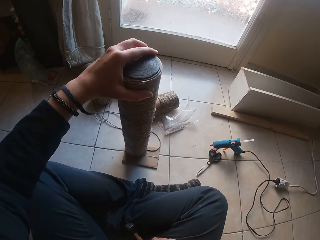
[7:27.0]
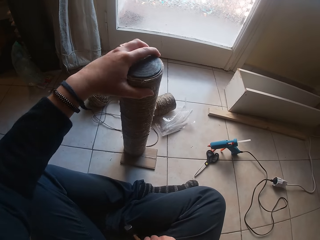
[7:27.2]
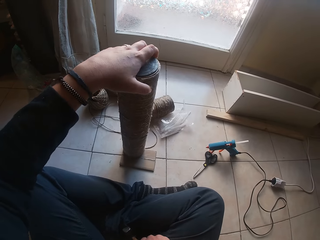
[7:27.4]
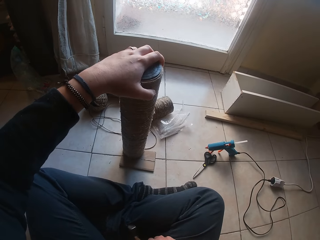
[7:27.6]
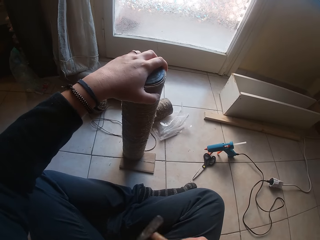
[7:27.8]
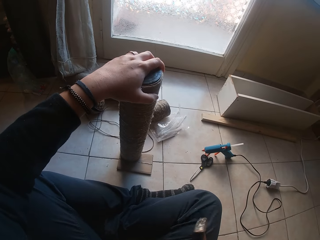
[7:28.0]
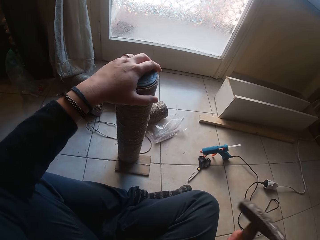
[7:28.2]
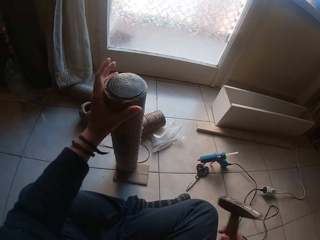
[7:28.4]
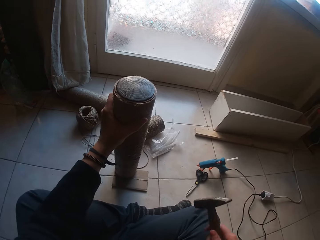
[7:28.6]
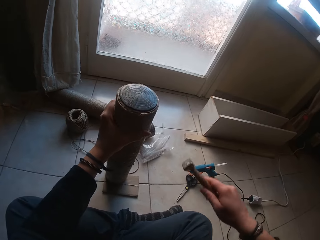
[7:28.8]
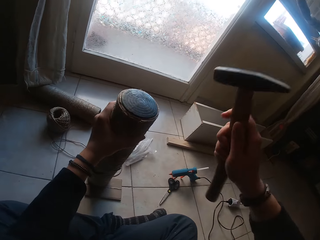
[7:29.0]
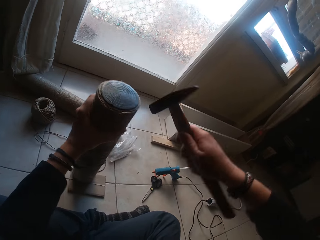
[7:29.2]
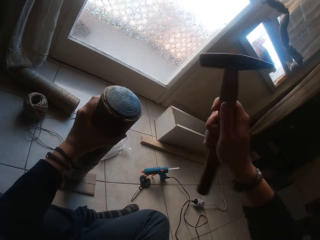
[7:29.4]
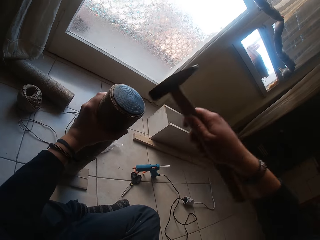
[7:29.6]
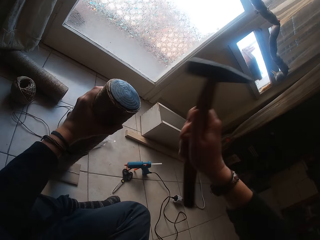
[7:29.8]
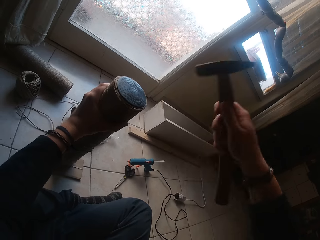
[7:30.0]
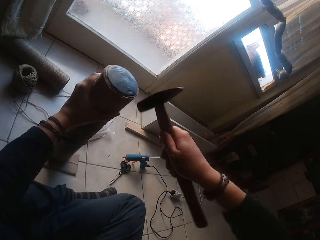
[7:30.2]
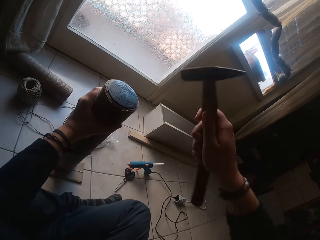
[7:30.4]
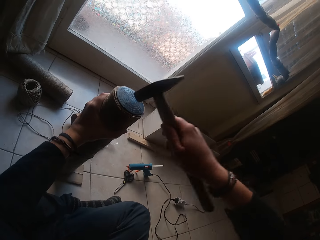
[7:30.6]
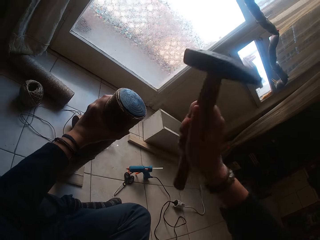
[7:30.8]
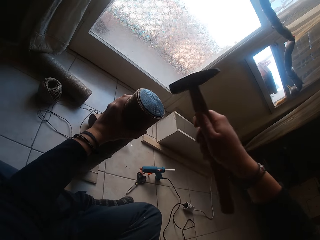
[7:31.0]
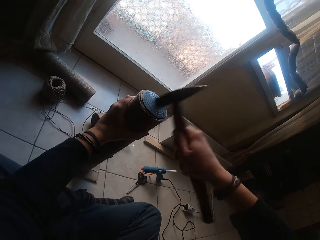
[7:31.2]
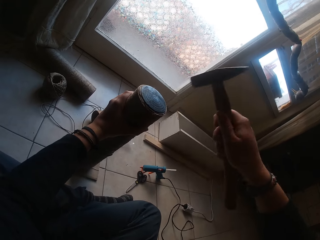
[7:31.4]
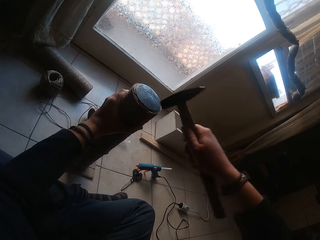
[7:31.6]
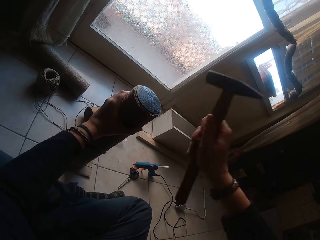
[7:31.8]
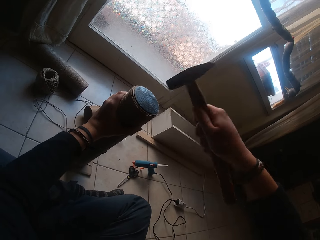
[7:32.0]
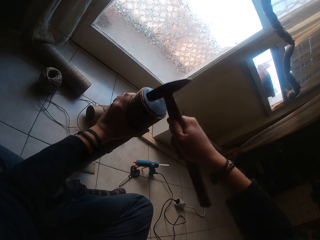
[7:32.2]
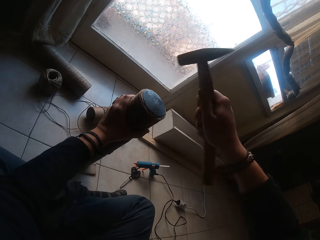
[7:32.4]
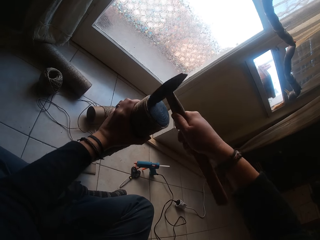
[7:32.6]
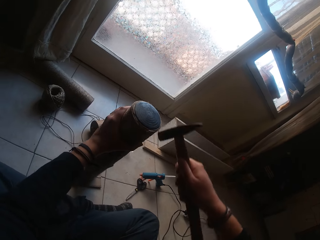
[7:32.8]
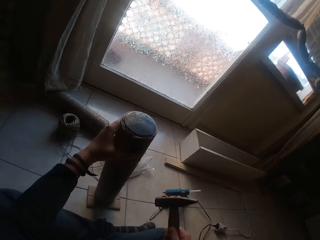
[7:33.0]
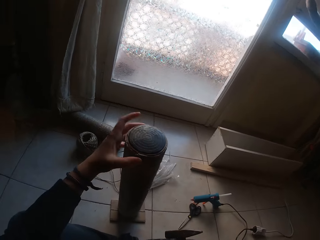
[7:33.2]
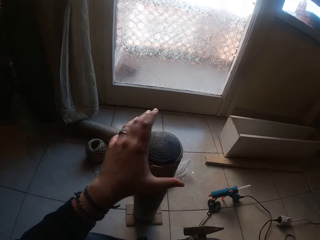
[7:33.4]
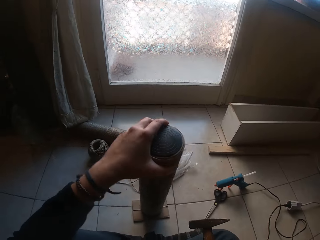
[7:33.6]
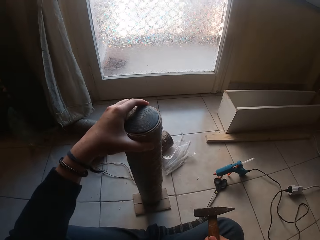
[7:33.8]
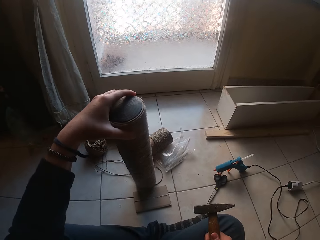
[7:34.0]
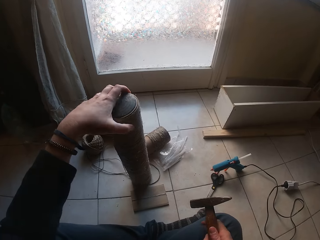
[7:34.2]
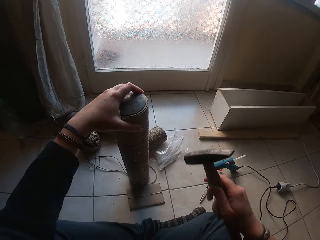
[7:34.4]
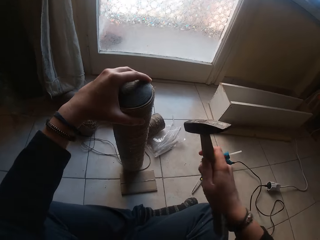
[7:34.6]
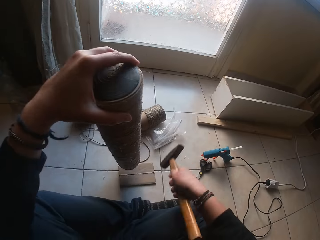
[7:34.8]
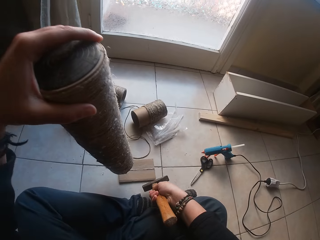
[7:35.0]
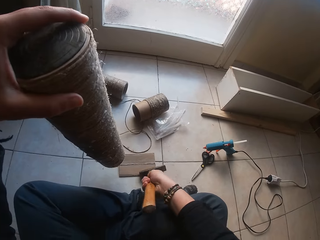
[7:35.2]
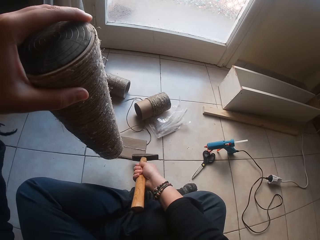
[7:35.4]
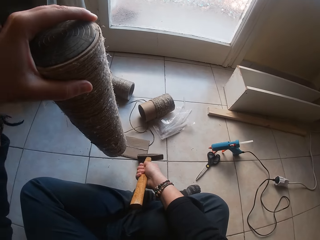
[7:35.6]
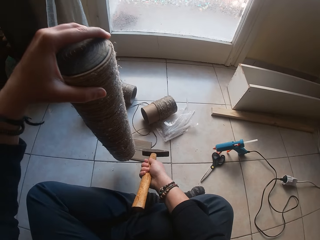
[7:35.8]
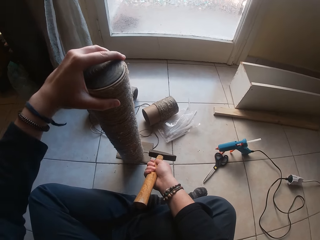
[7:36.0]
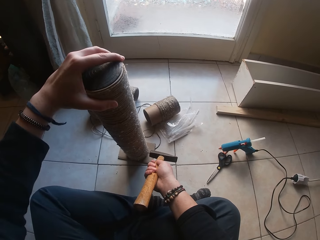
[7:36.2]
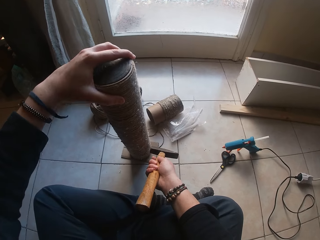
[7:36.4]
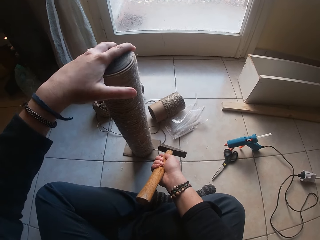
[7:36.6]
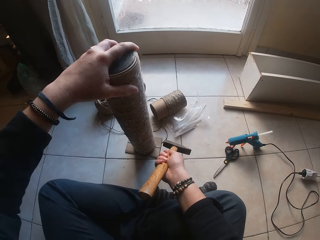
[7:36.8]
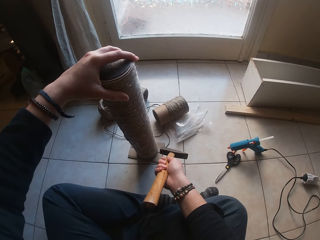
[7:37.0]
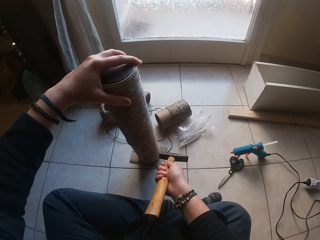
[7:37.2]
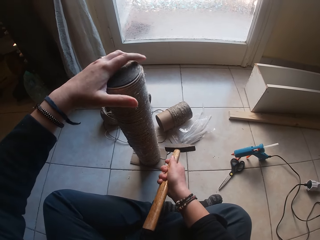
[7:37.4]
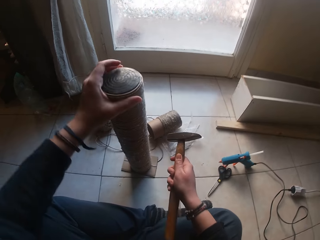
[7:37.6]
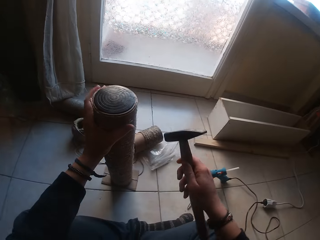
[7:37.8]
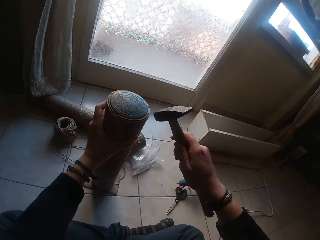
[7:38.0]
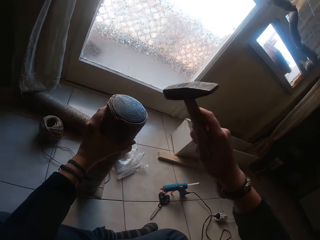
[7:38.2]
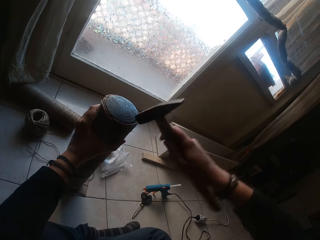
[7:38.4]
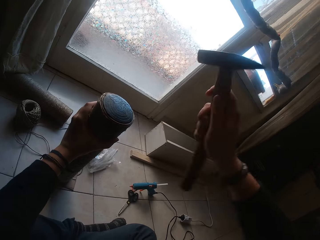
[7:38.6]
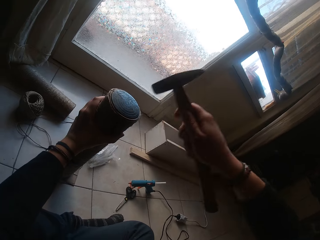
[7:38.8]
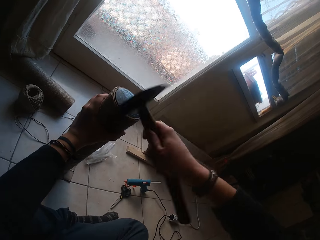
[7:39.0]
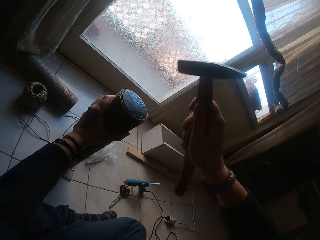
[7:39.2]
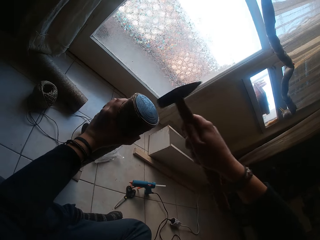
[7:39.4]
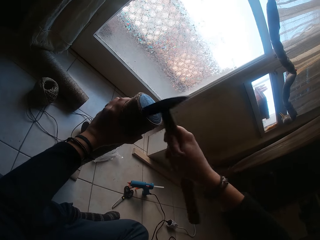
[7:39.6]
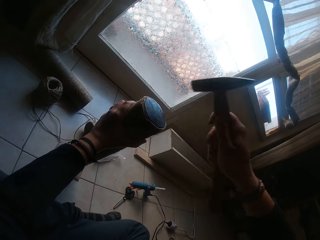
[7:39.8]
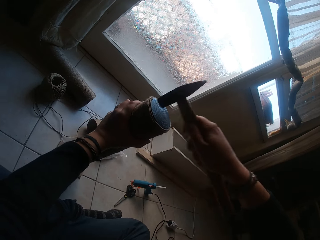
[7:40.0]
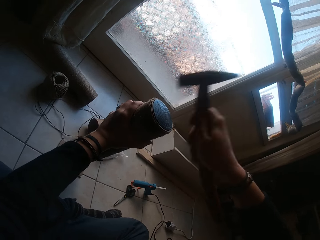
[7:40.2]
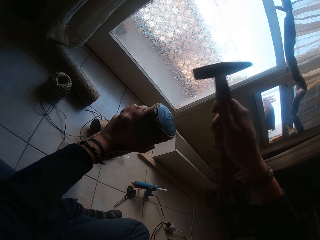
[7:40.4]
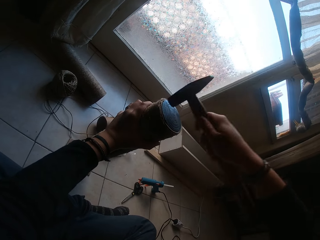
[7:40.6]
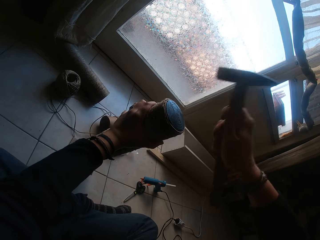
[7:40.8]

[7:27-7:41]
The camera wearer hits the cardboard tube cover with the hammer in his right hand. He rotates the cardboard tube in his left hand. He raises the cardboard tube with his left hand. He adjusts the rectangular cardboard on the floor with the hammer in his right hand. He places the cardboard tube holder in his left hand on the rectangular cardboard. He rotates the cardboard tube in his left hand. He hits the cardboard tube cover with the hammer in his right hand.

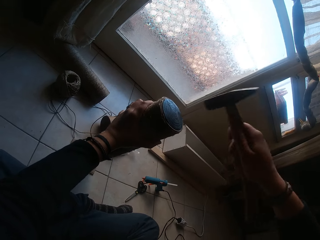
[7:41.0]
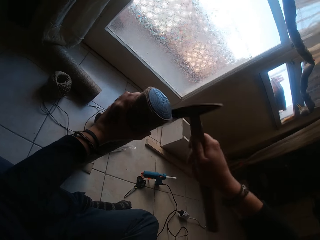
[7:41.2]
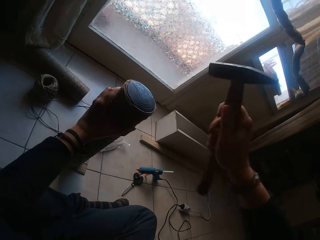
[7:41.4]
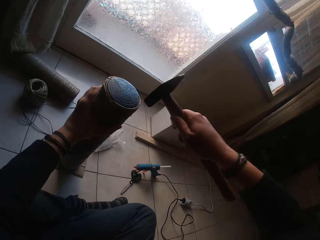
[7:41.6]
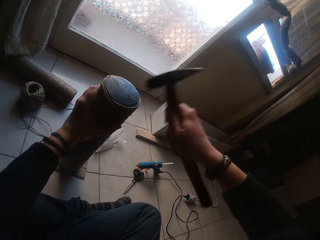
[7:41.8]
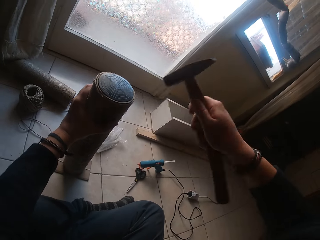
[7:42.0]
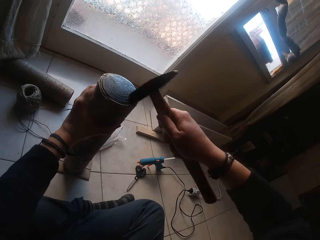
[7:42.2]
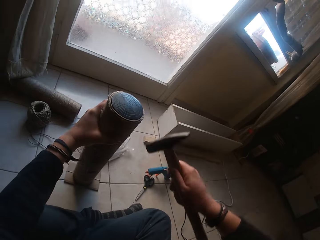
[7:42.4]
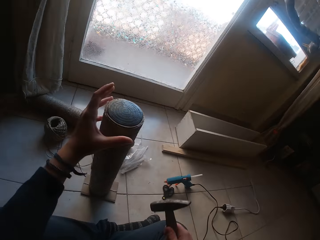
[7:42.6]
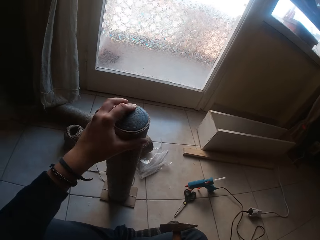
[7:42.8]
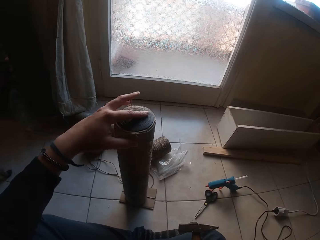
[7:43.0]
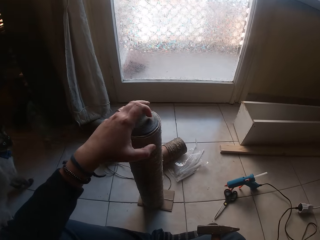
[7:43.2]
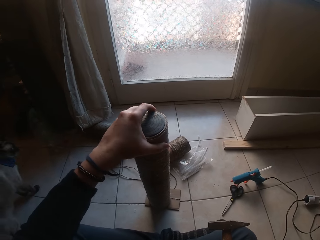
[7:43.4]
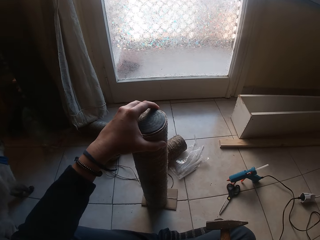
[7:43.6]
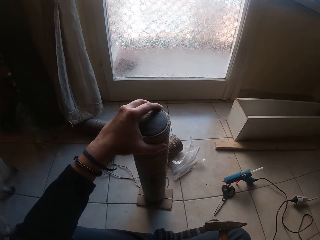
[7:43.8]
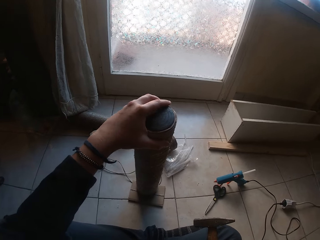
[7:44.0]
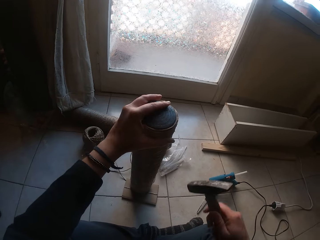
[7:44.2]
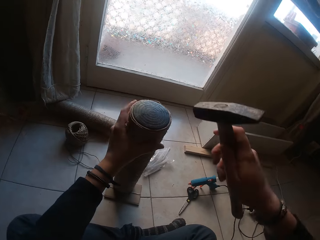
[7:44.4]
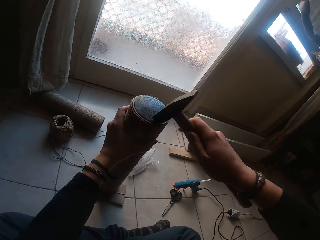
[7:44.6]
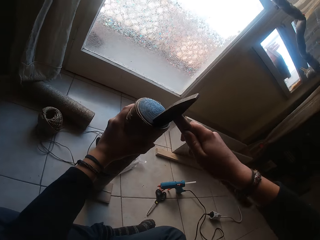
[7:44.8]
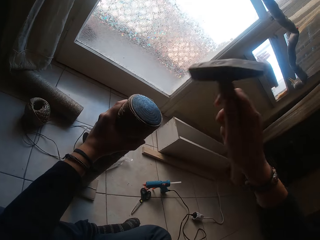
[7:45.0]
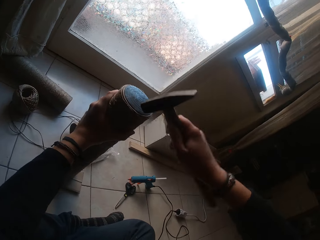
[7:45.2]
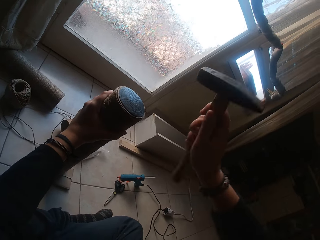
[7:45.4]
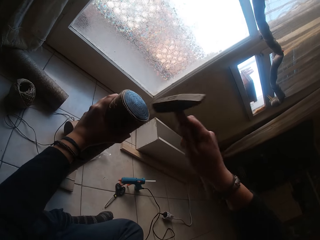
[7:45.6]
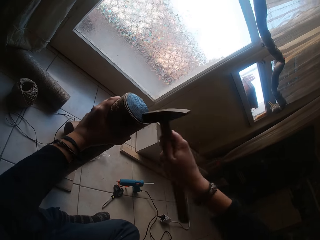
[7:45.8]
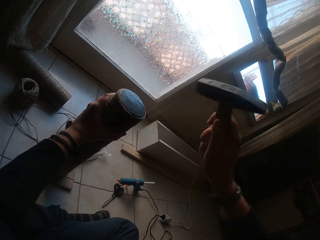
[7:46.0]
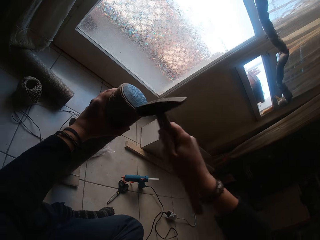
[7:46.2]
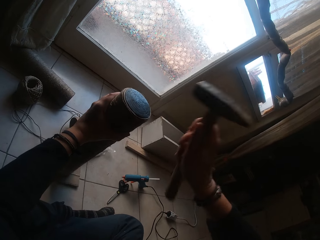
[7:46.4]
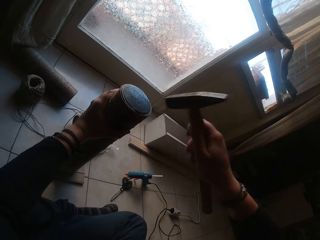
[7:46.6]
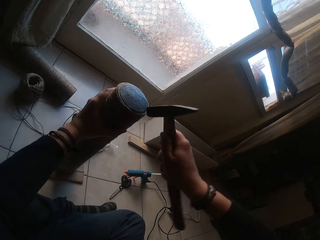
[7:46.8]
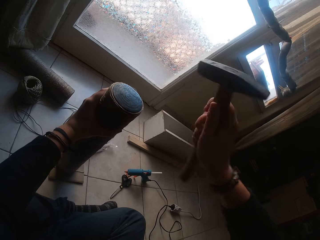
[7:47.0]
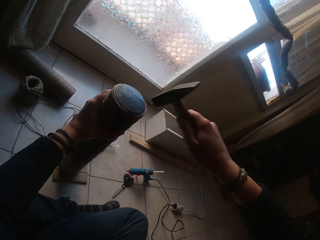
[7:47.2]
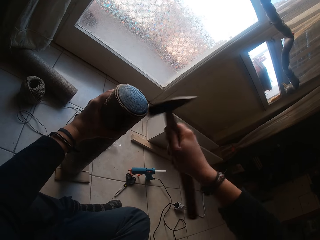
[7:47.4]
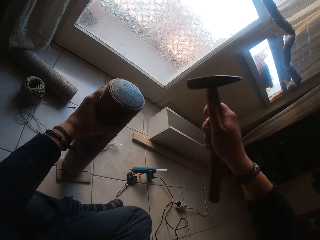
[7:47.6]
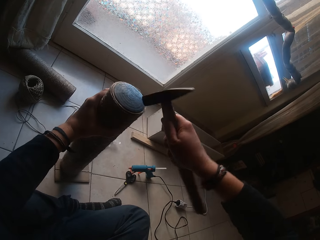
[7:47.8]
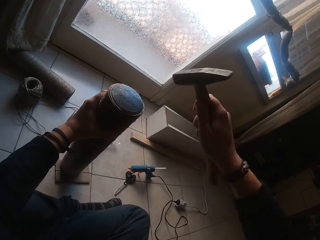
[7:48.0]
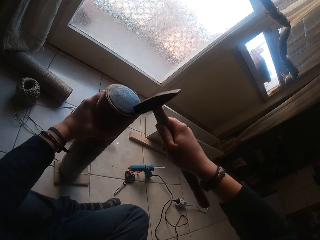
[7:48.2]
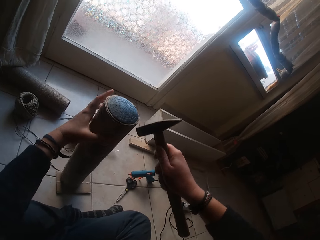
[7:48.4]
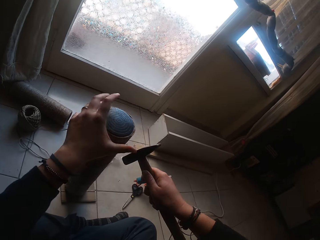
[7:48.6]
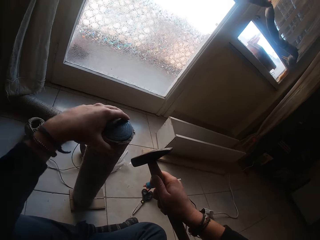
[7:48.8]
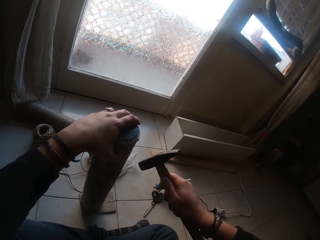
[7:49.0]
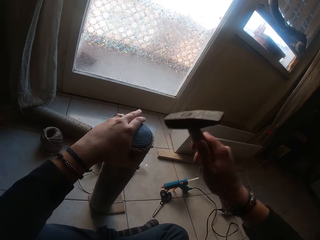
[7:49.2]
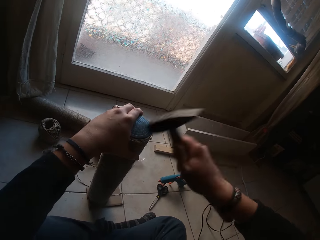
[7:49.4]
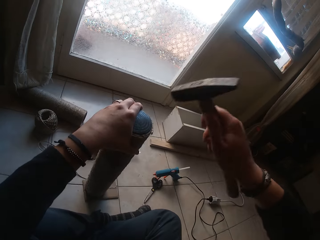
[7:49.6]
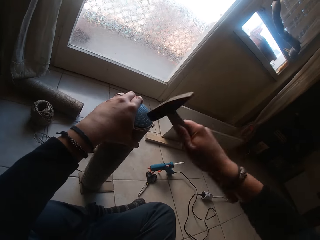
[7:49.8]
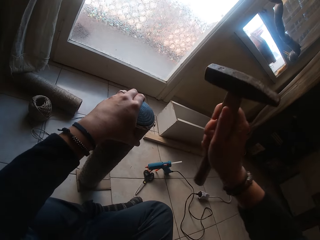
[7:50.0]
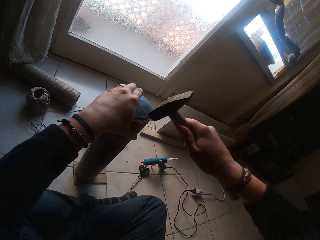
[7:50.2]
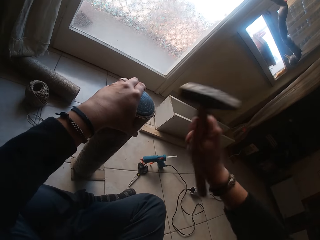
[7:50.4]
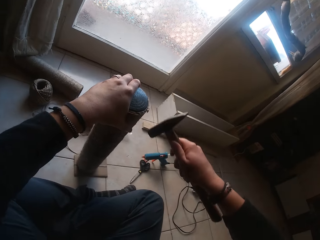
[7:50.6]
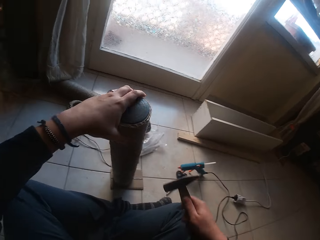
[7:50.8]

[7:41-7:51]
The camera wearer rotates the cardboard tube in his left hand. He hits the cardboard tube cover with the hammer in his right hand. He rotates the cardboard tube in his left hand. He hits the cardboard tube cover with the hammer in his right hand.
